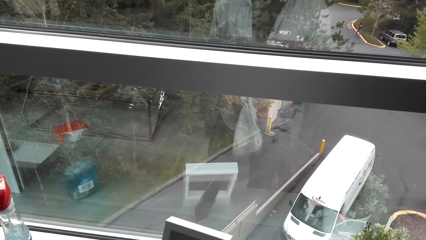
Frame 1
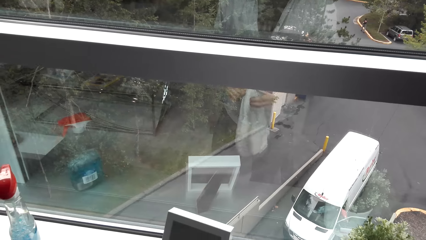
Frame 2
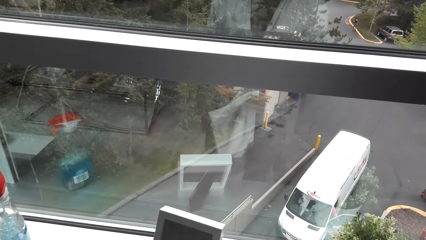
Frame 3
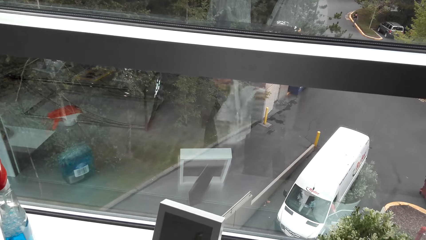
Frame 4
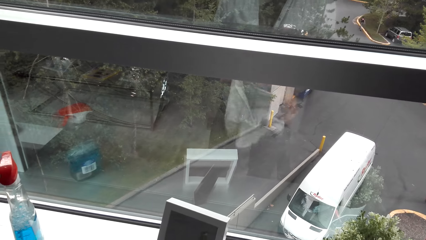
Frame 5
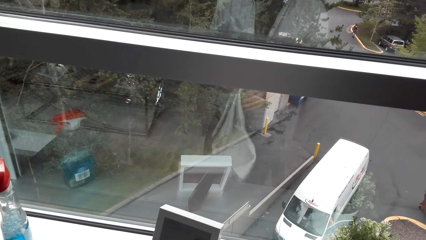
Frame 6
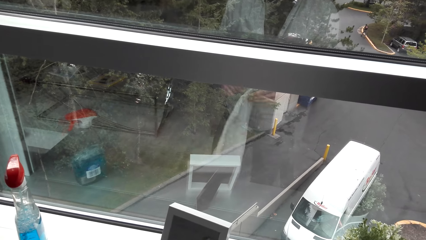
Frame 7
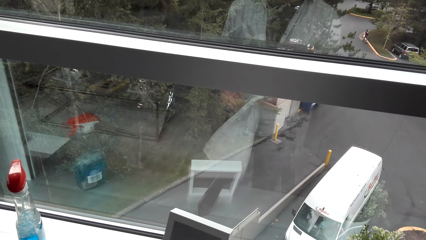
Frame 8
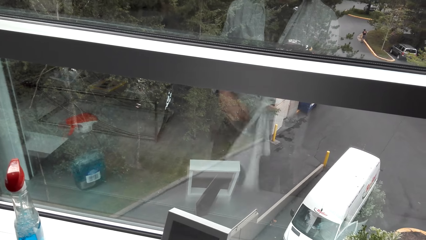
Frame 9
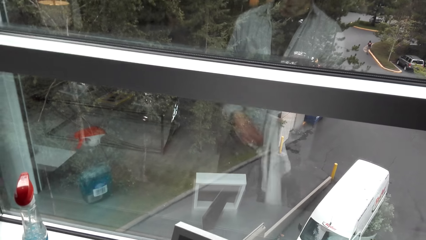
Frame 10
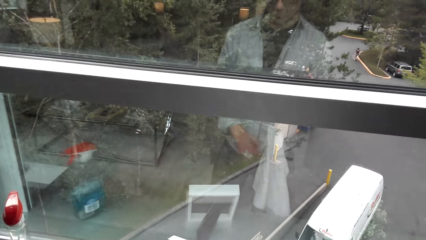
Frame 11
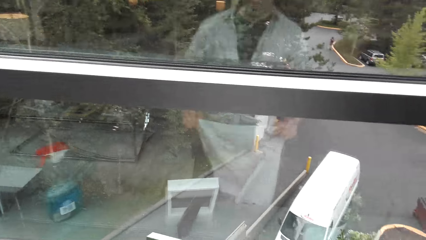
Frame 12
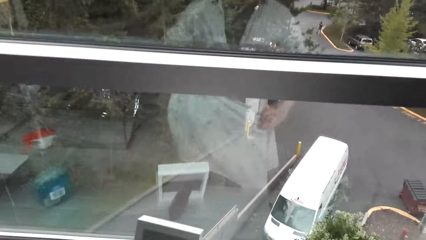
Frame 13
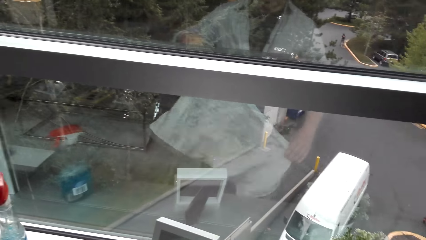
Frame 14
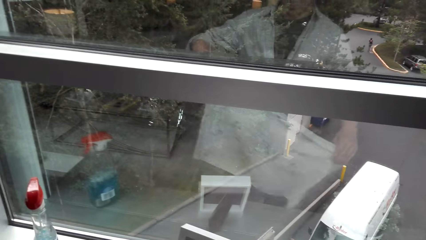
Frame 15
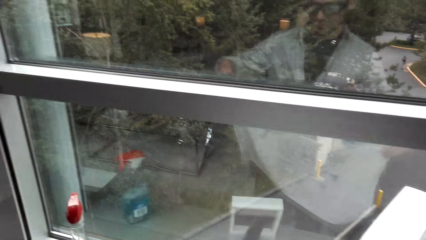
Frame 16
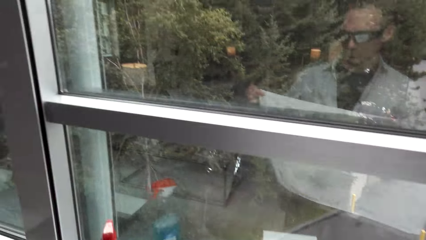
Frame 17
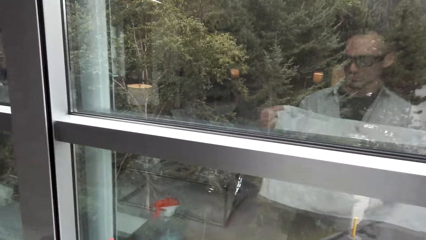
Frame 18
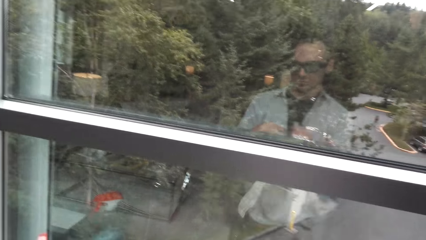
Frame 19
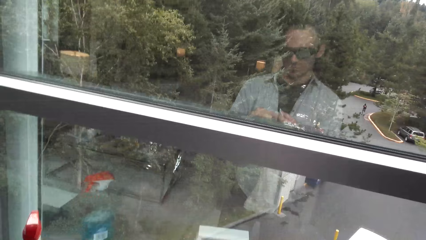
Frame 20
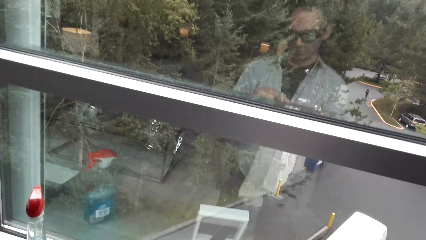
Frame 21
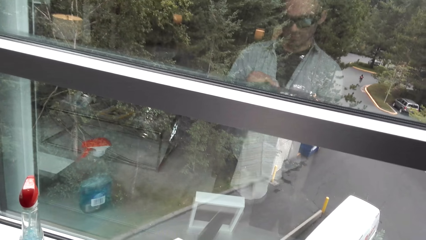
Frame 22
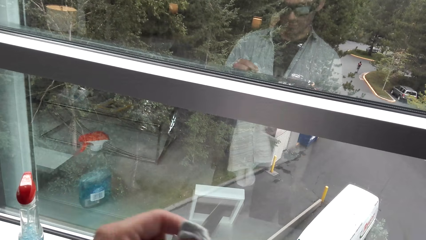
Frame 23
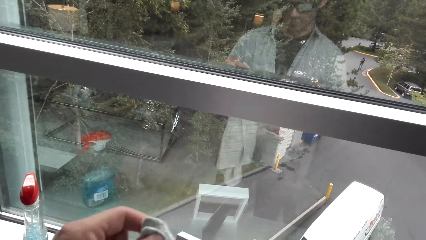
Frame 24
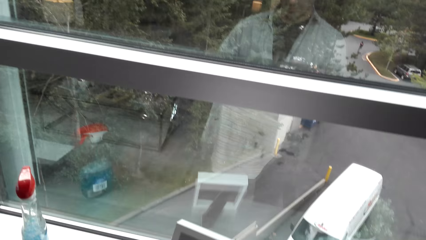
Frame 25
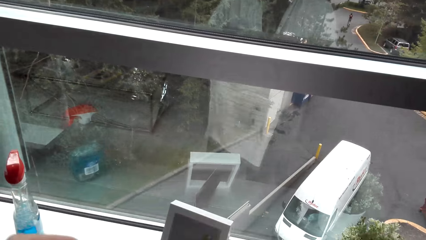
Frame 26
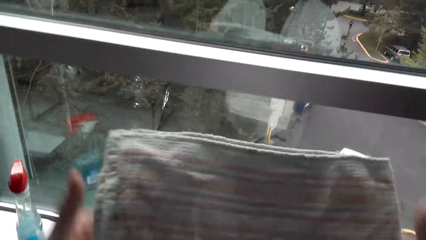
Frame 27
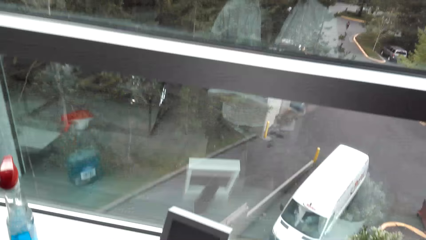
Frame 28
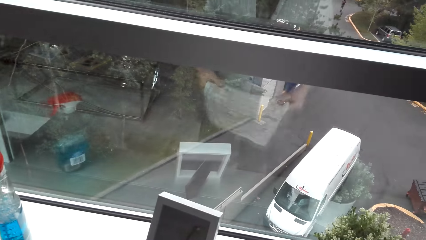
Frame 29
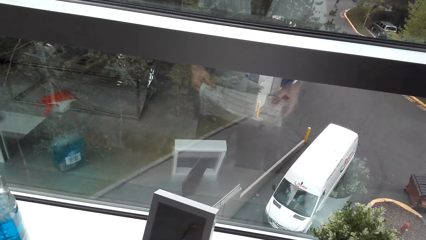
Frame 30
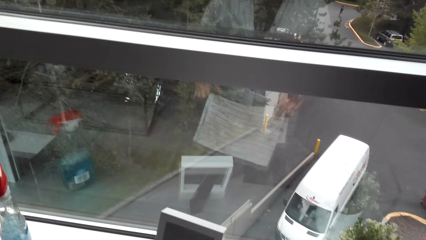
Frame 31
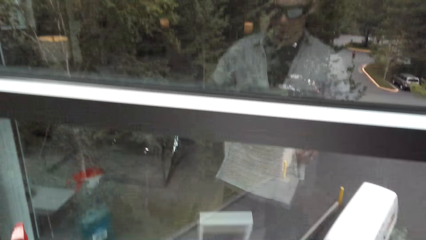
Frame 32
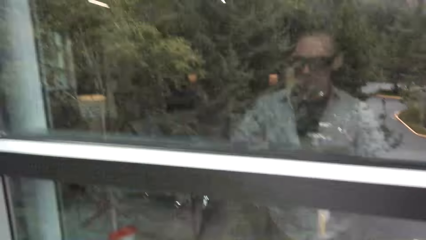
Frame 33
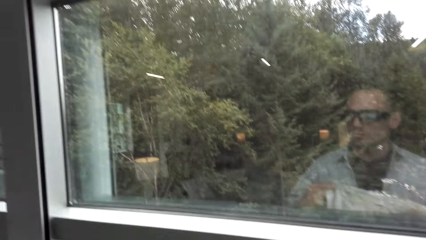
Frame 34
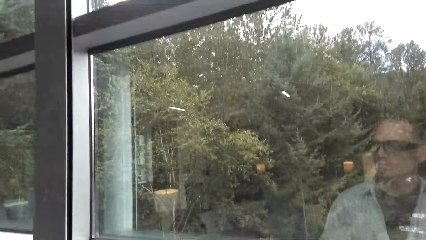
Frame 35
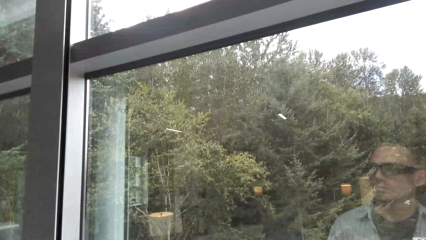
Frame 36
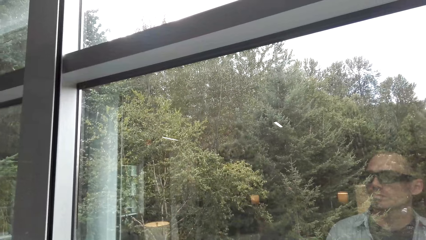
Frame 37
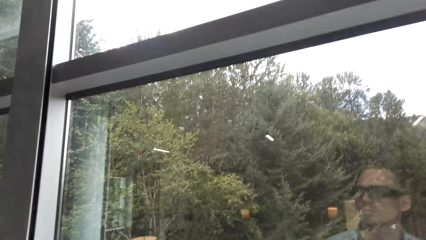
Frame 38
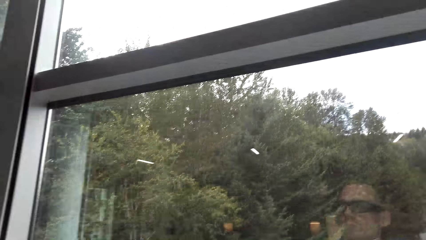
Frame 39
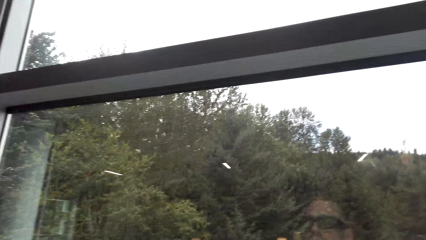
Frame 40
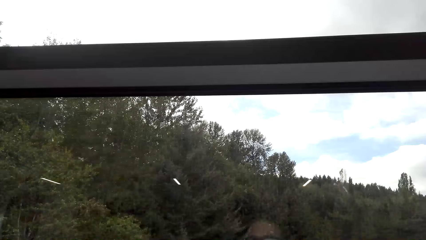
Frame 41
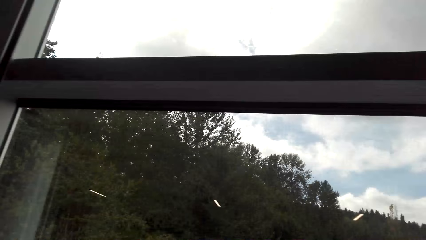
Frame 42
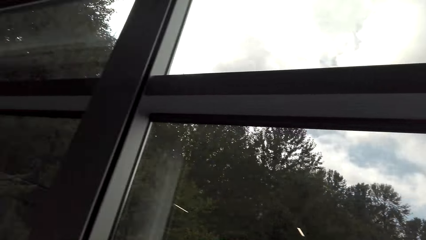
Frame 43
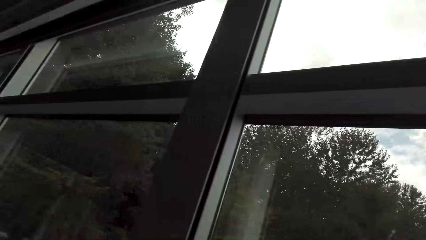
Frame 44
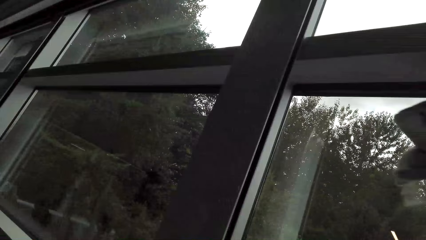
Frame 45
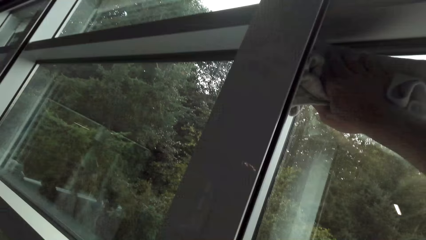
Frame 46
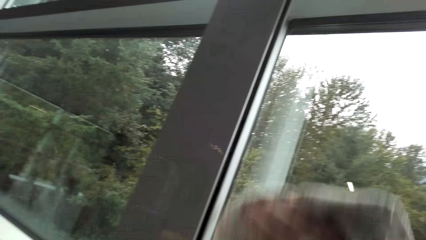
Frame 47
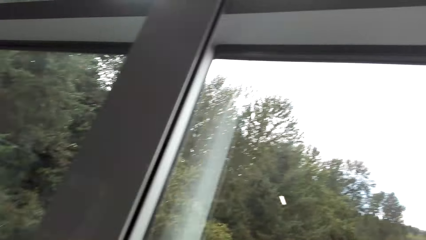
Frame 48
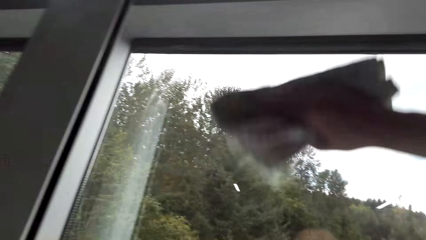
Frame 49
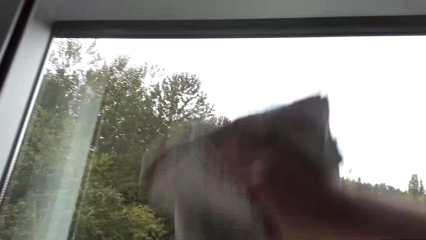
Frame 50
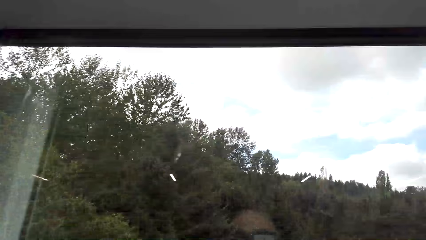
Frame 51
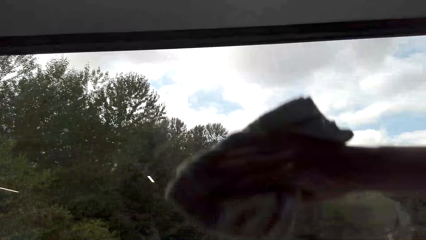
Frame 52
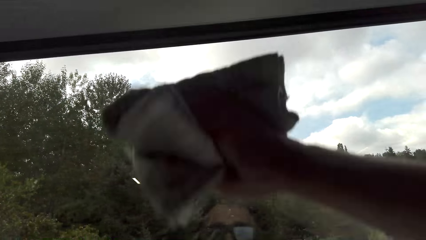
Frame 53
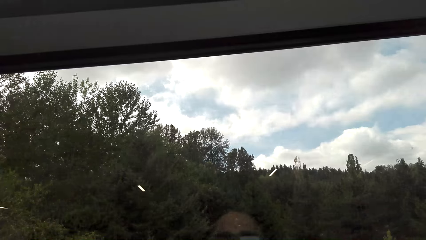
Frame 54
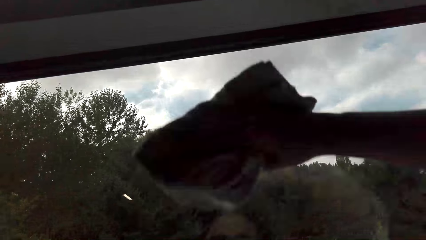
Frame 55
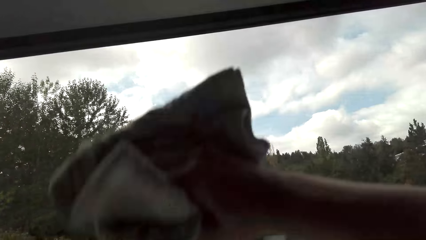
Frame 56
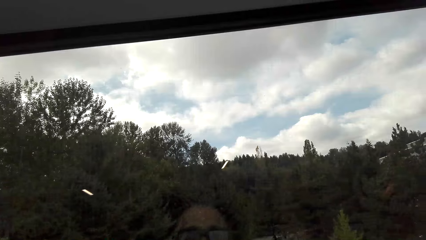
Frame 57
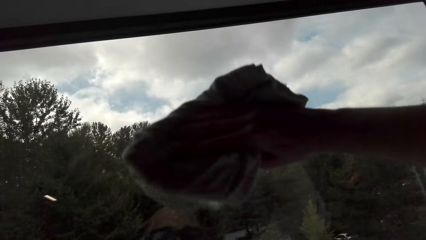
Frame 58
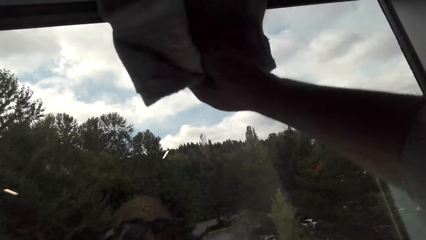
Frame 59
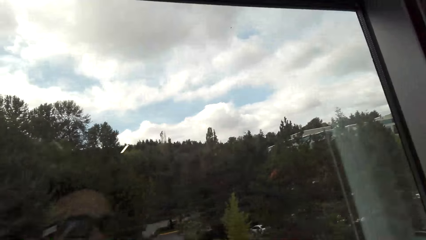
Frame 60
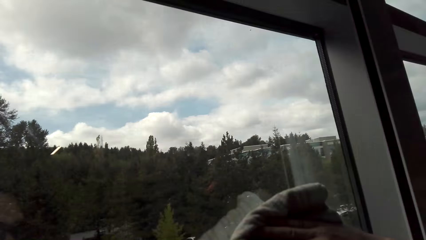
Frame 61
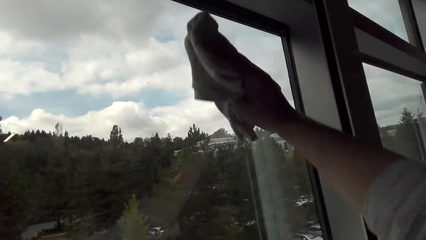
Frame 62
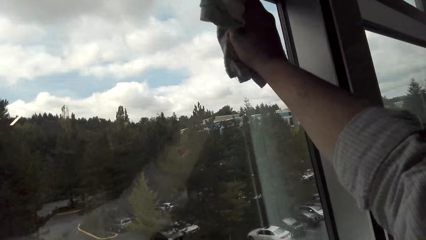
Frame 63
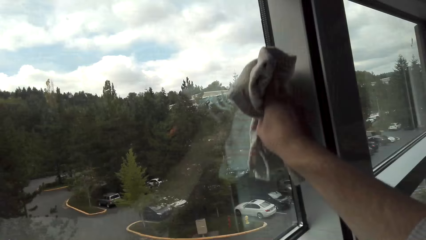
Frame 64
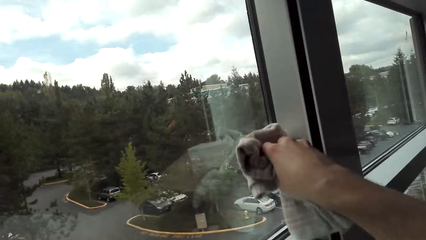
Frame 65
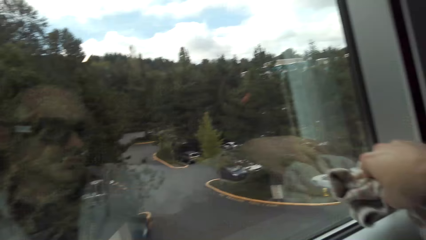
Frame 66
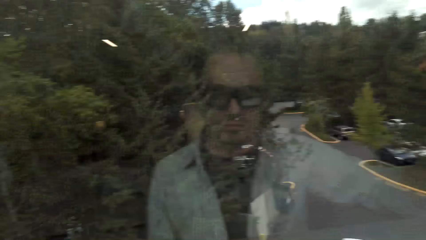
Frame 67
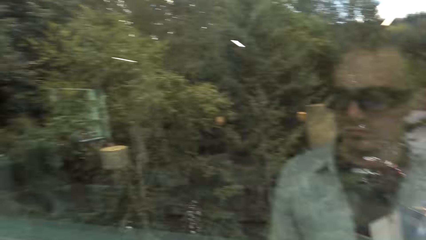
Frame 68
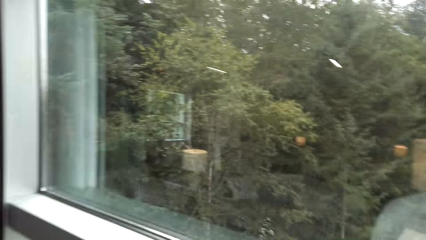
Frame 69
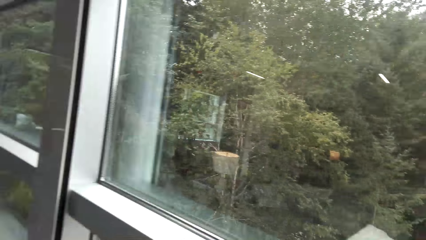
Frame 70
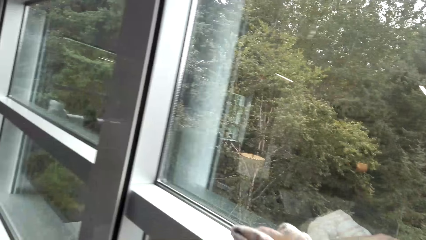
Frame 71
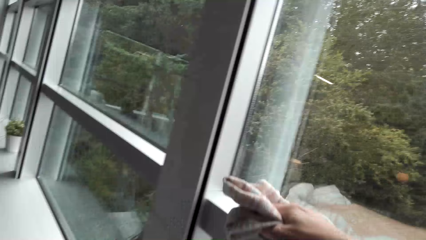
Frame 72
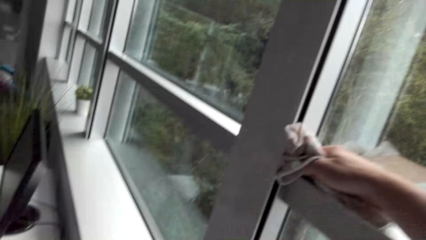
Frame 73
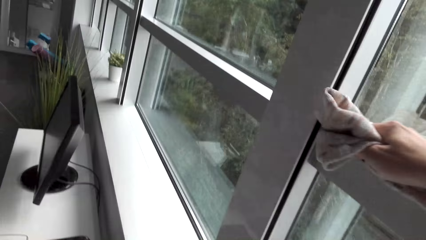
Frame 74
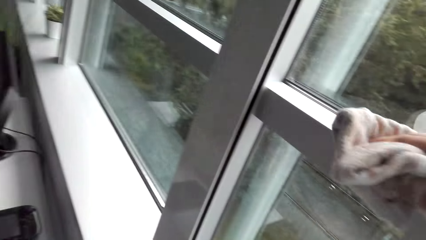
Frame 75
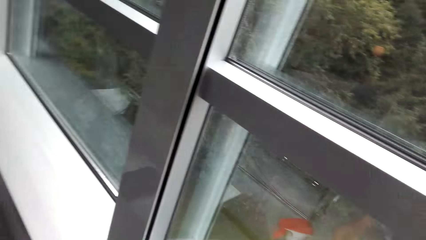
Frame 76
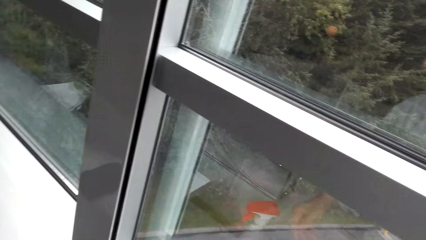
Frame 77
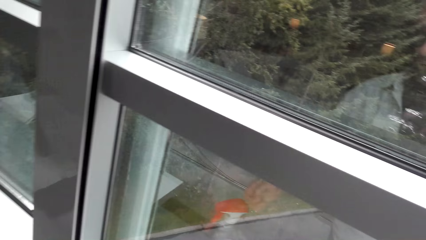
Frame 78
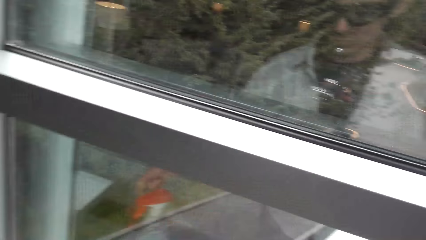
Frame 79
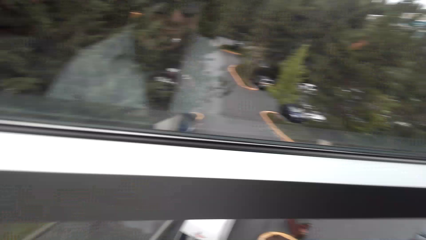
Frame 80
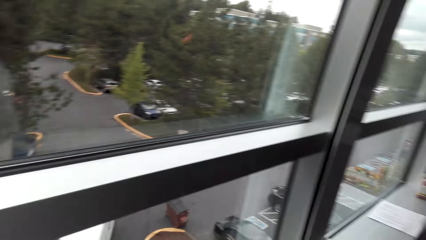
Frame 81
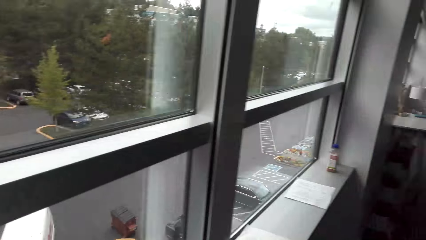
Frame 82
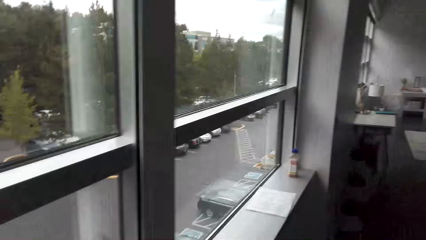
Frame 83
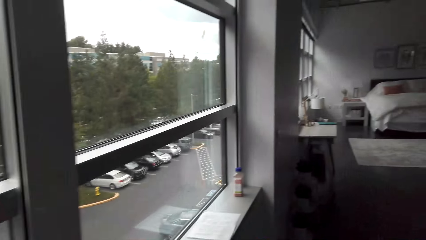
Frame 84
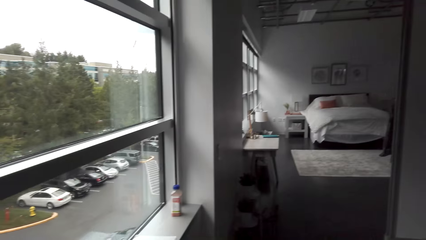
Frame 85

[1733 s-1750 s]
The camera wearer unfolds a cloth. They fold the piece of cloth. They wipe a window pane.
